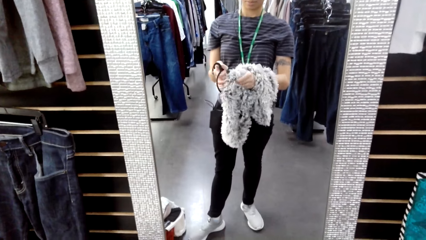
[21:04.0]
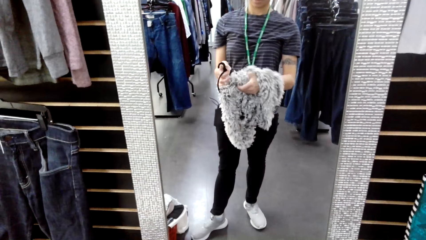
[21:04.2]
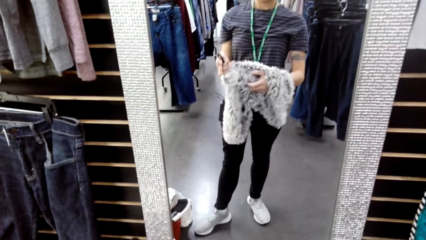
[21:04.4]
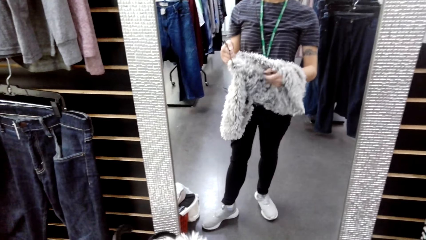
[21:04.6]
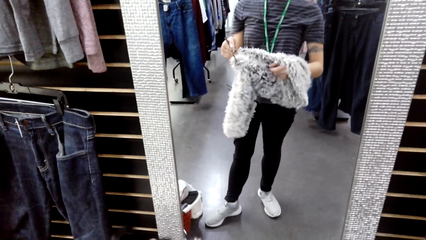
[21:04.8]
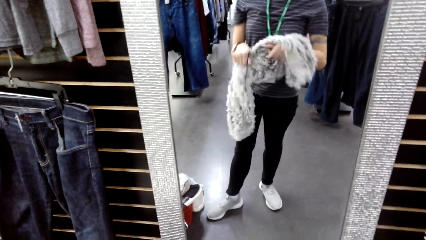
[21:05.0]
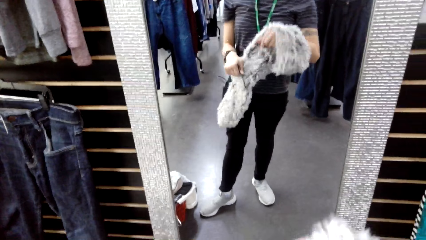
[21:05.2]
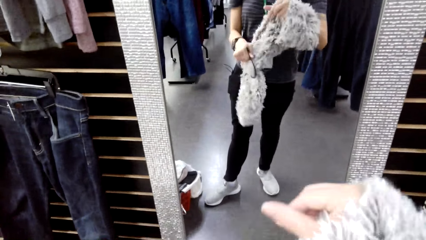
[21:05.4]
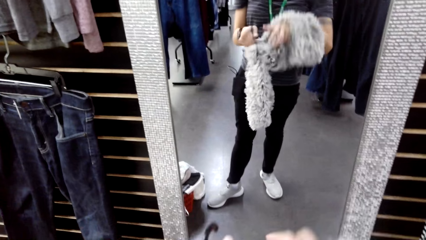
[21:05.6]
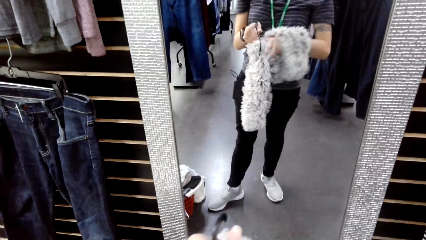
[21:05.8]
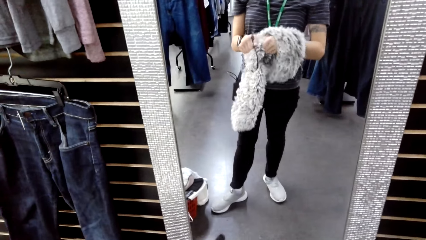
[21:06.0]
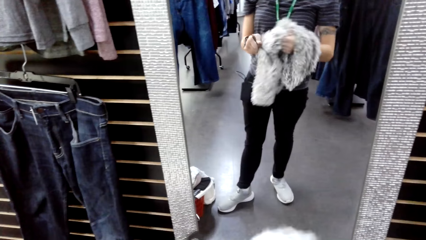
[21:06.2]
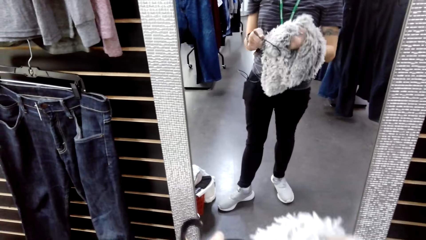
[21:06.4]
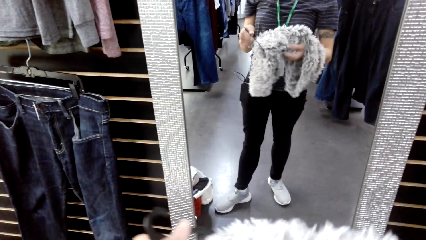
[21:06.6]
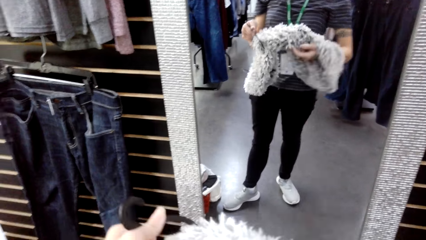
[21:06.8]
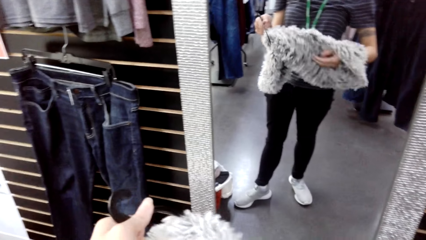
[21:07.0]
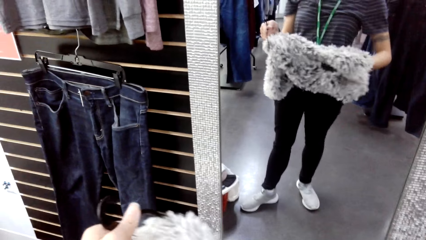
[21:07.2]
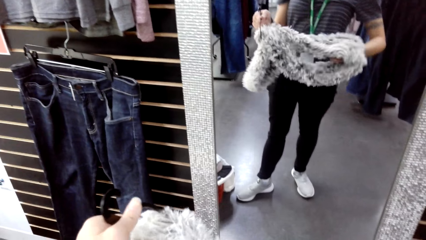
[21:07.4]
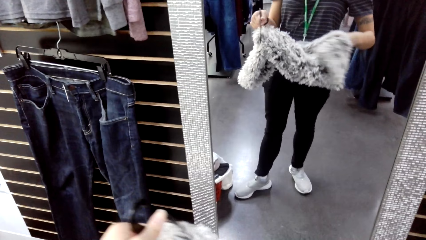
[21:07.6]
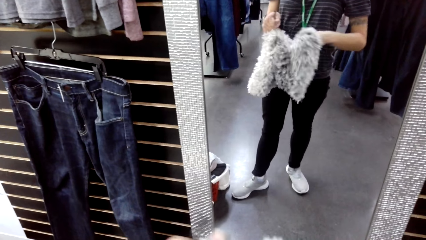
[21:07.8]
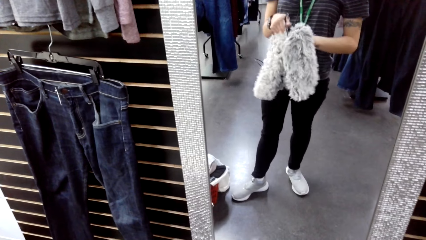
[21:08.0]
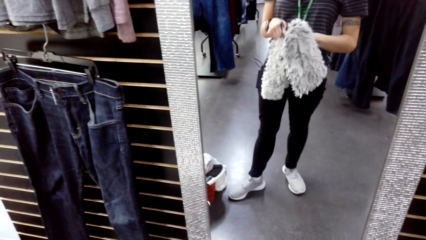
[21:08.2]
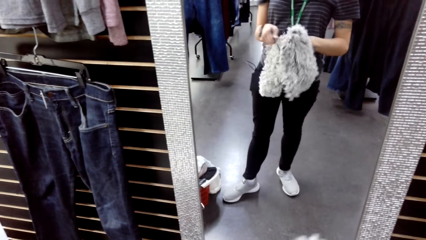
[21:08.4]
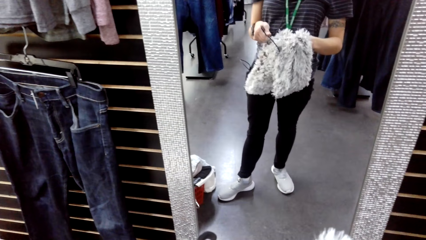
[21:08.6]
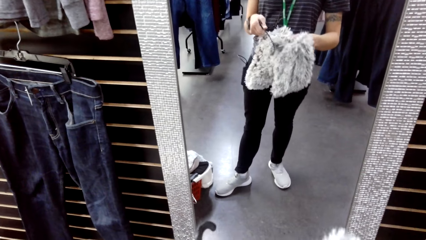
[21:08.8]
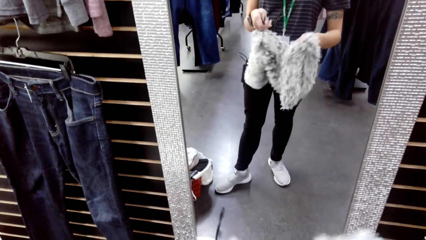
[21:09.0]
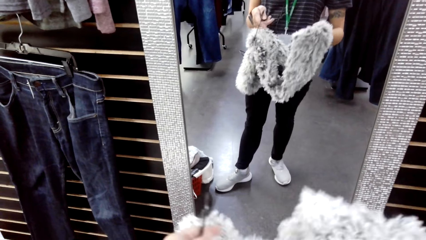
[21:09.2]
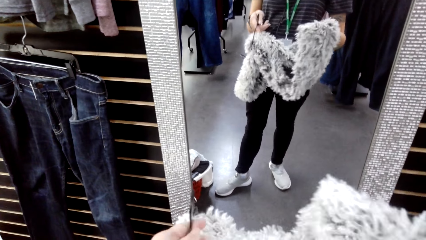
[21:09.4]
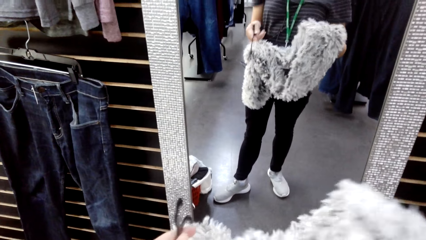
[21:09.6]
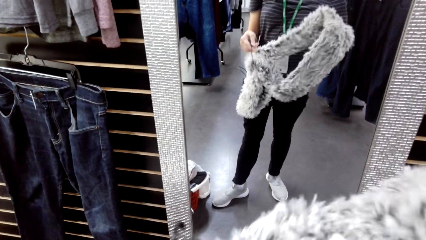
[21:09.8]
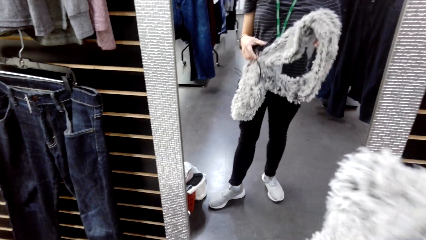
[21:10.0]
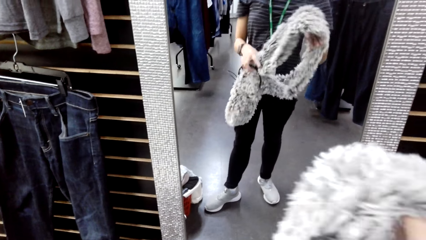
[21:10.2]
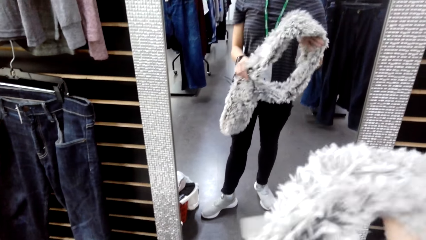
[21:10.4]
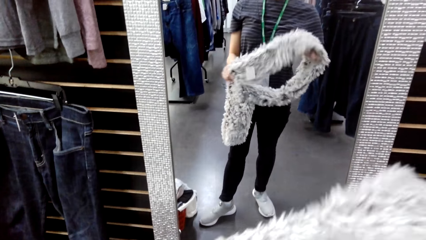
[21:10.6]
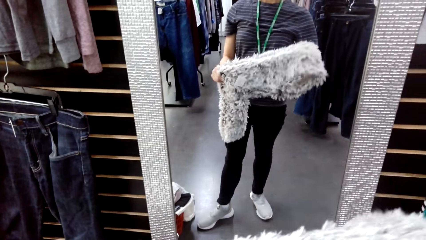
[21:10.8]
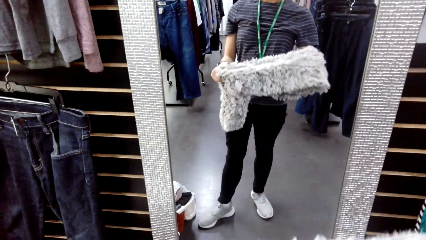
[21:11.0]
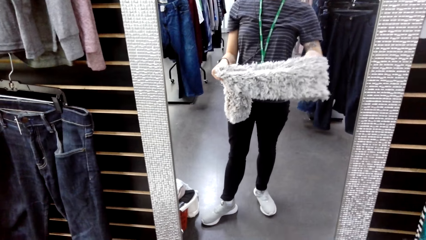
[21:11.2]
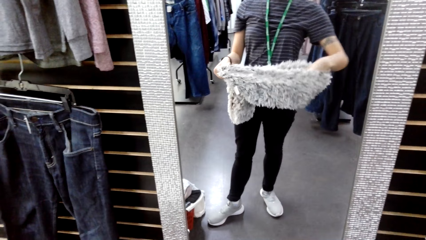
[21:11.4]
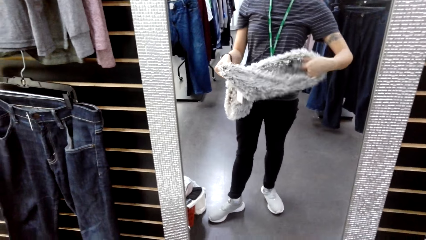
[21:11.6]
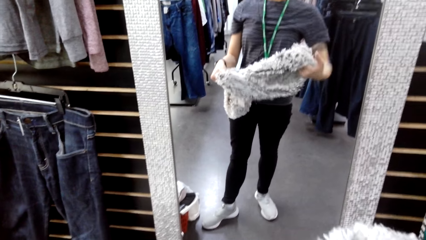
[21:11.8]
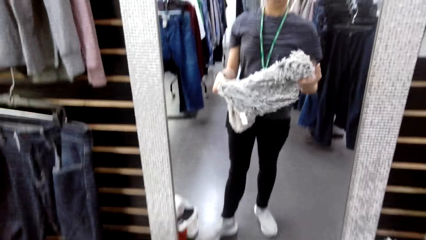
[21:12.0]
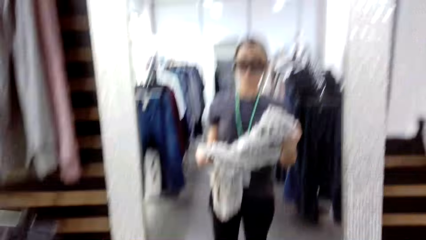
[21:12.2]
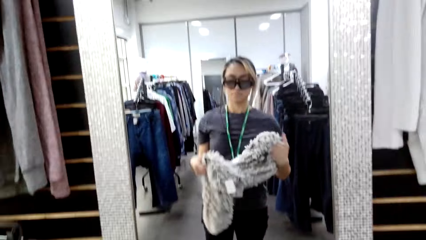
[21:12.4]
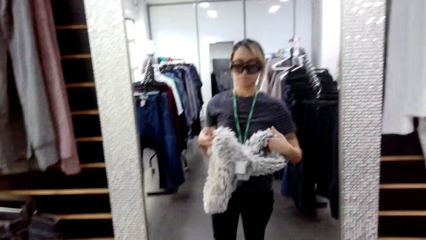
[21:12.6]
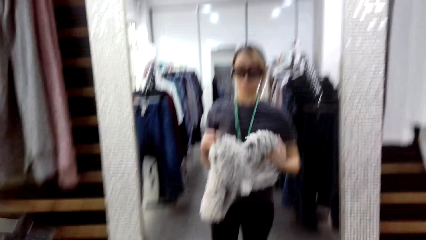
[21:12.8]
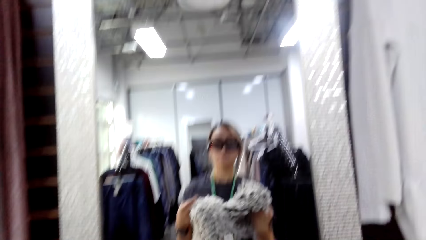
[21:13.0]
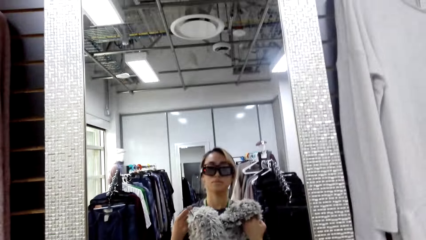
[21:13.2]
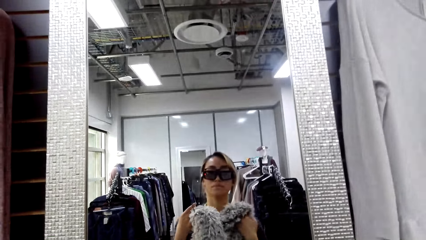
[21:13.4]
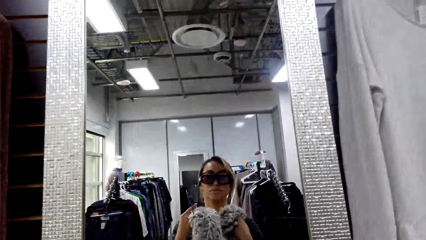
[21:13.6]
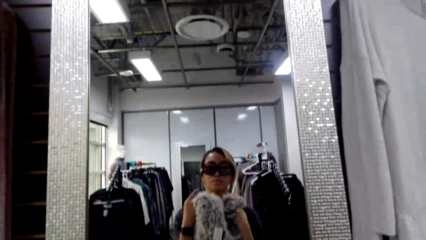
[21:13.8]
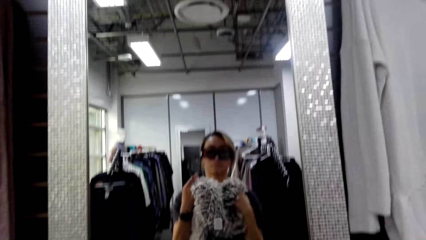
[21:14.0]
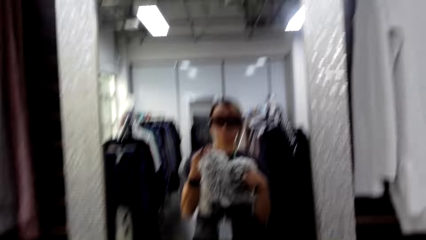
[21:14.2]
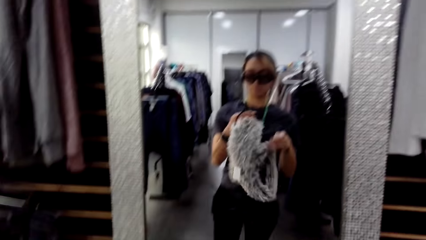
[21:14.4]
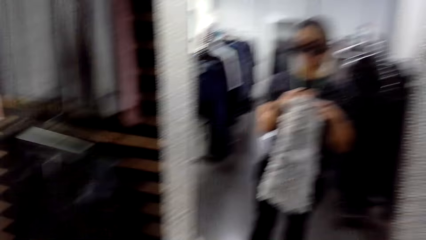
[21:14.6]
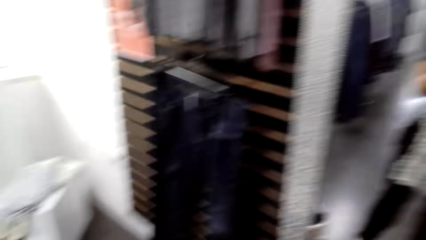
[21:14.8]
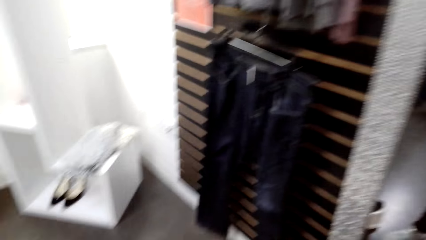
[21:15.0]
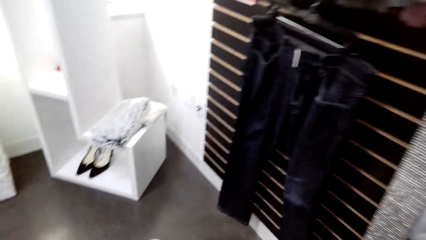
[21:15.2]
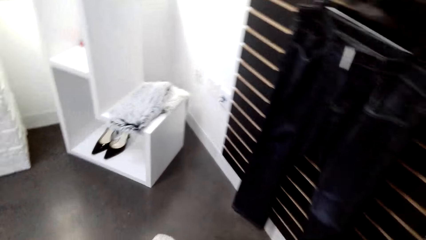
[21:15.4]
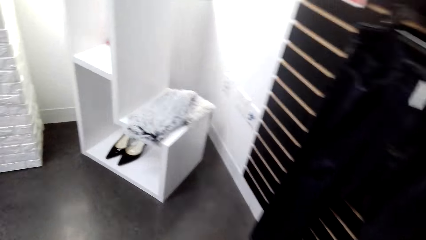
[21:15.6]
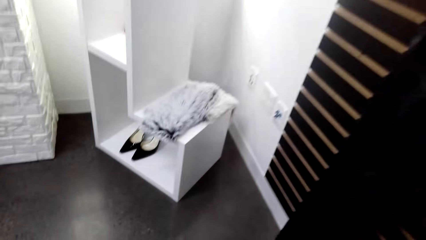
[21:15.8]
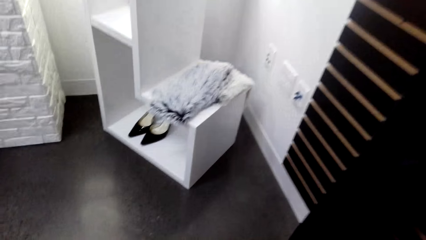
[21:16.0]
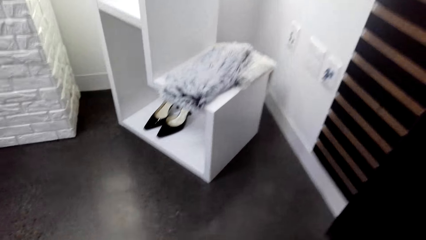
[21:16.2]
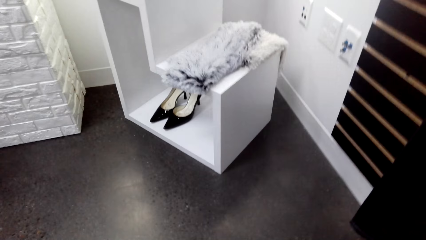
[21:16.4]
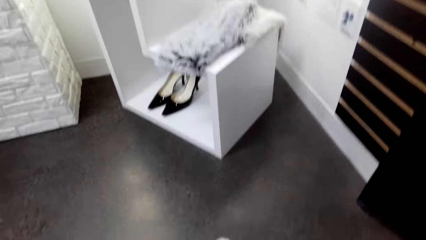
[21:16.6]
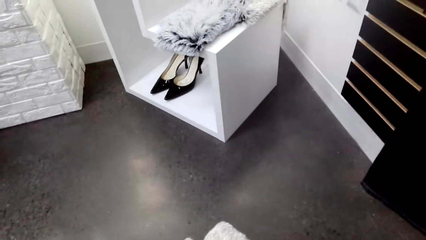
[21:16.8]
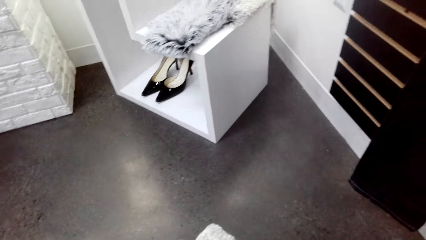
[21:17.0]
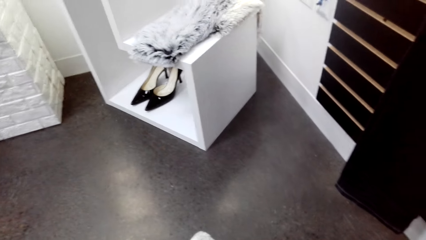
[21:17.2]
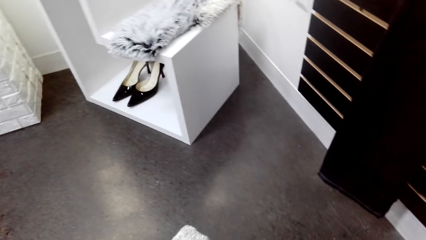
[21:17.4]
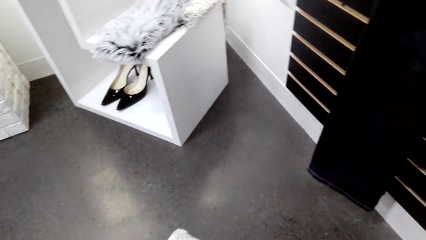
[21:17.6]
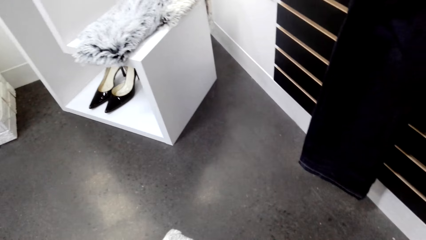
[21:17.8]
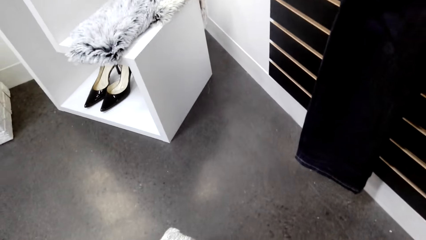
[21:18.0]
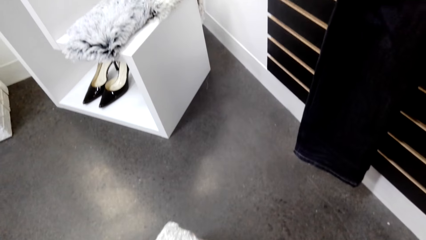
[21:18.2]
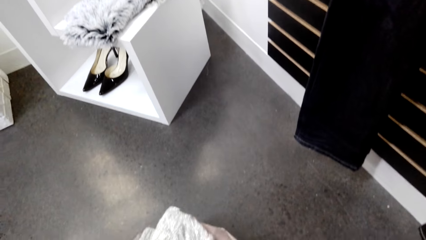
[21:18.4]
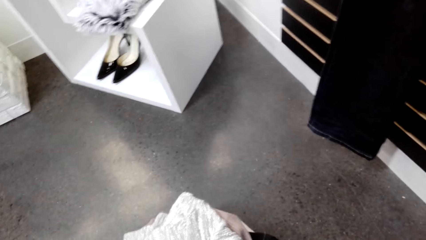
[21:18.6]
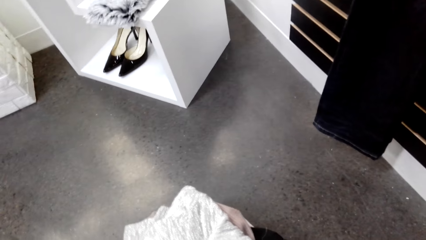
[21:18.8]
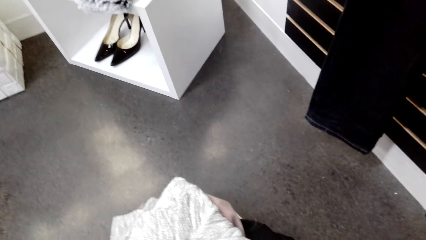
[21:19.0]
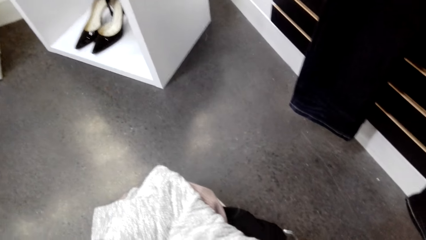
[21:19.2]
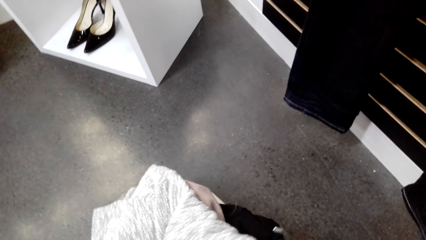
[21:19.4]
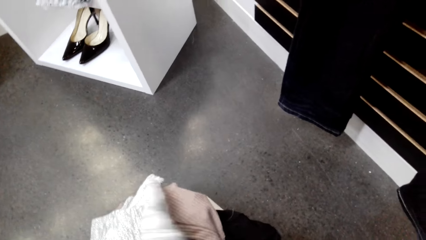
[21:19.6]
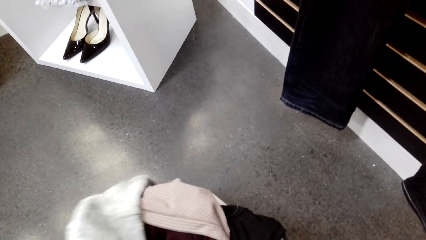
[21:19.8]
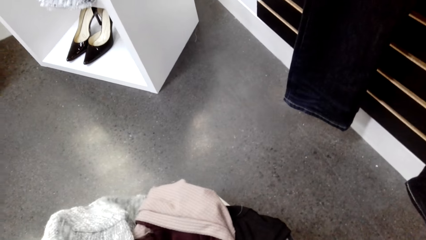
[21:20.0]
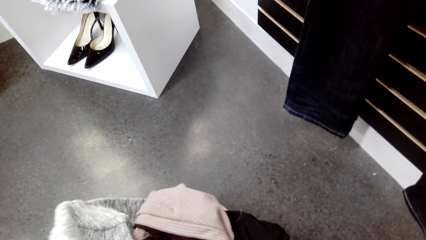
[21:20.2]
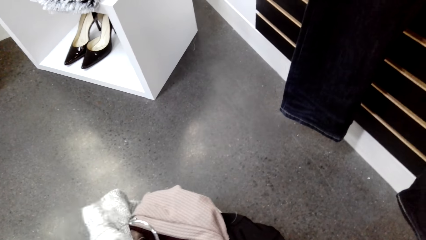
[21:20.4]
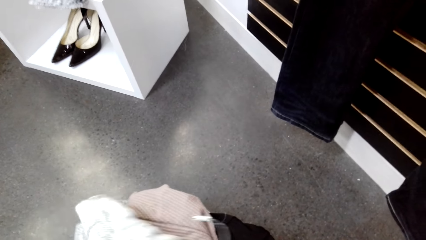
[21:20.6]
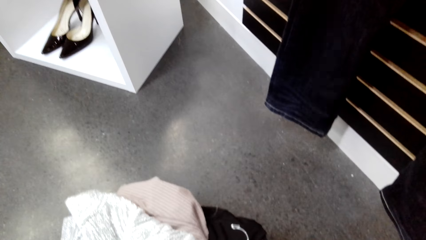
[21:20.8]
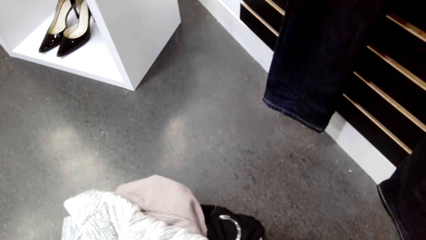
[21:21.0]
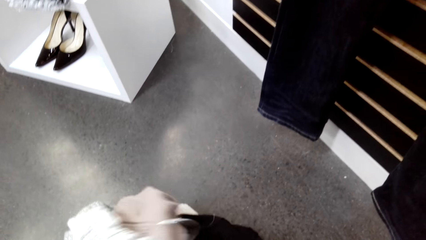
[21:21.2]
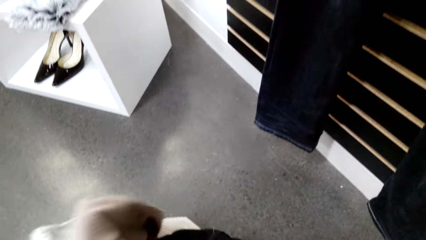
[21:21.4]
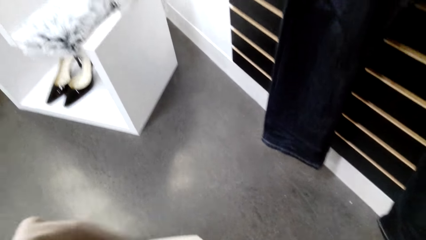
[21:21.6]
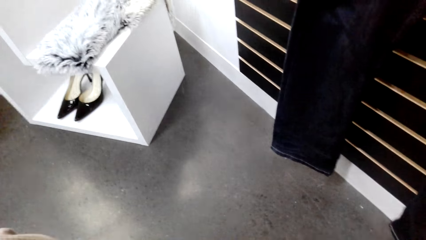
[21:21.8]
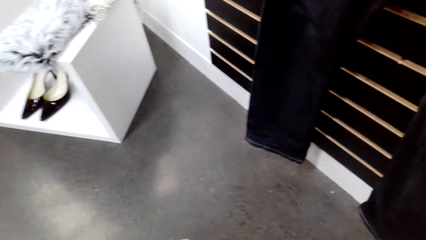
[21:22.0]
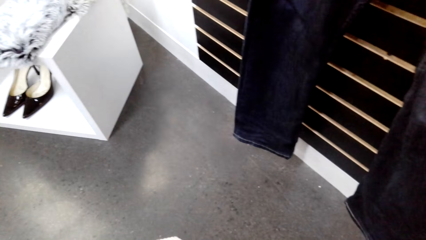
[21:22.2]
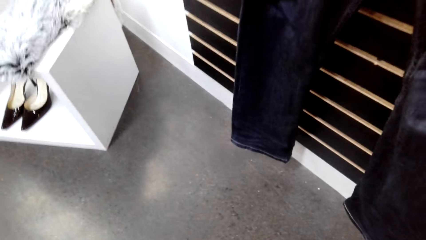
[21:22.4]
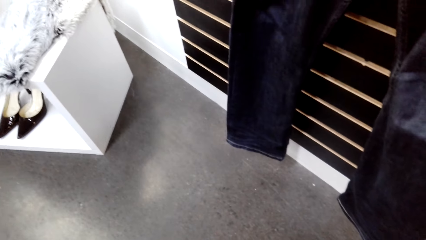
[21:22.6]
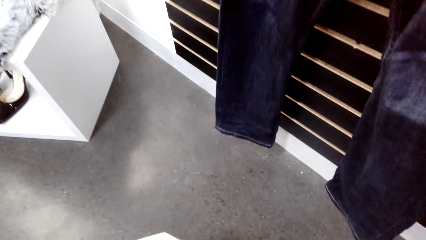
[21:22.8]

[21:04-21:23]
The camera wearer looks at the scarf. She puts the scarf close to her neck. She bends.
